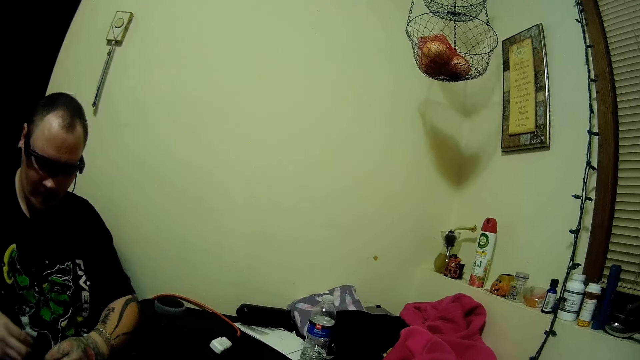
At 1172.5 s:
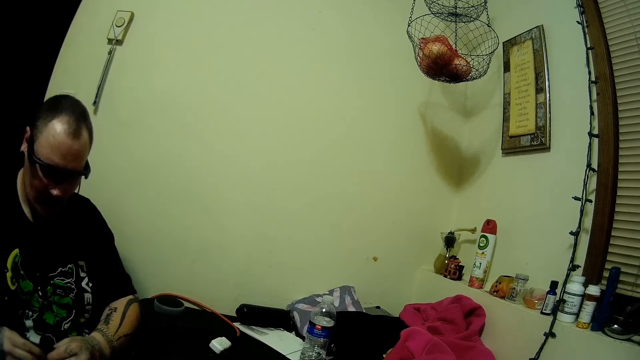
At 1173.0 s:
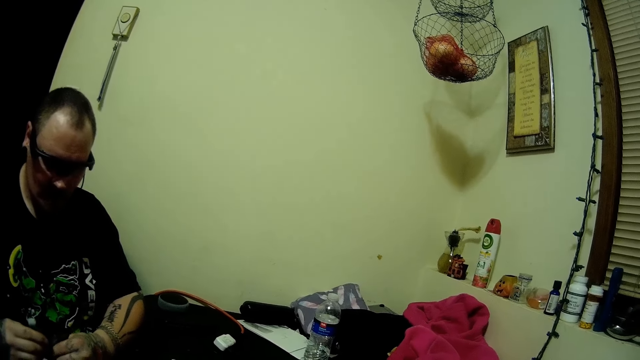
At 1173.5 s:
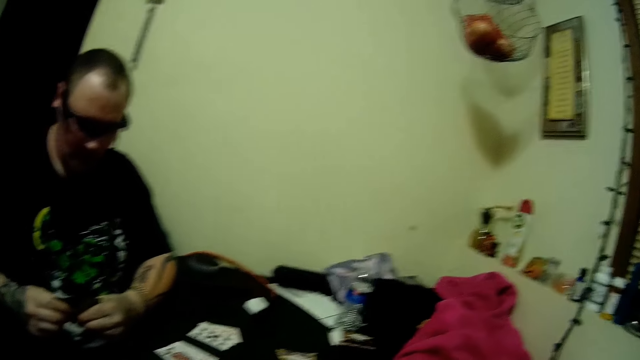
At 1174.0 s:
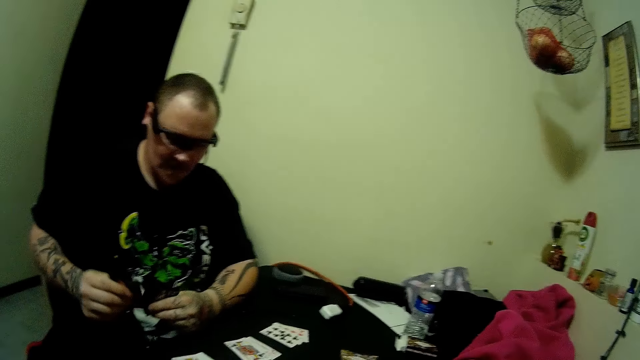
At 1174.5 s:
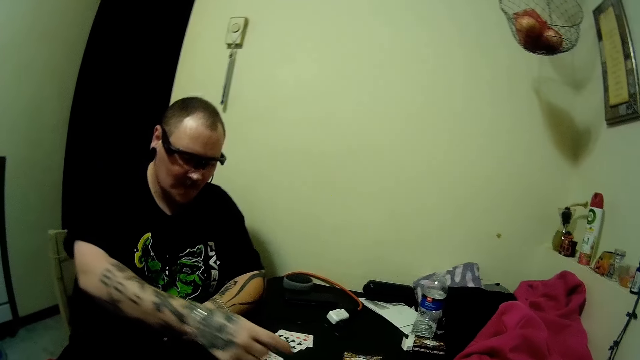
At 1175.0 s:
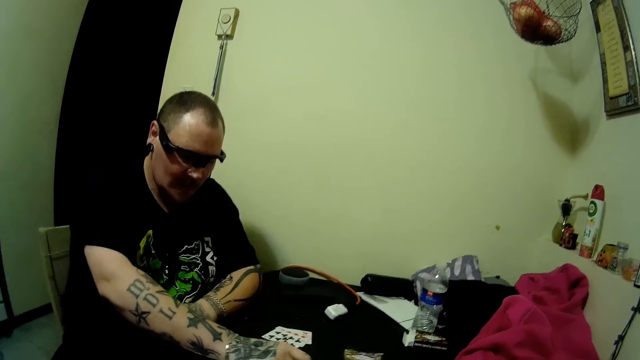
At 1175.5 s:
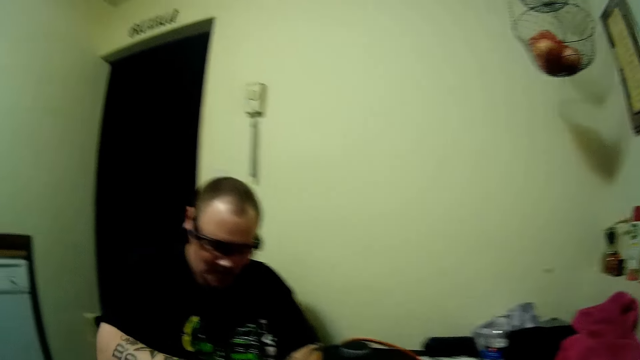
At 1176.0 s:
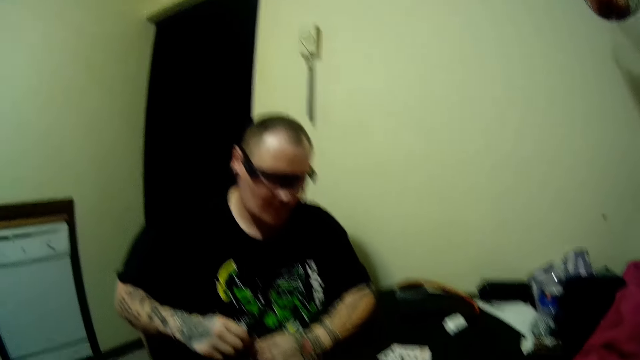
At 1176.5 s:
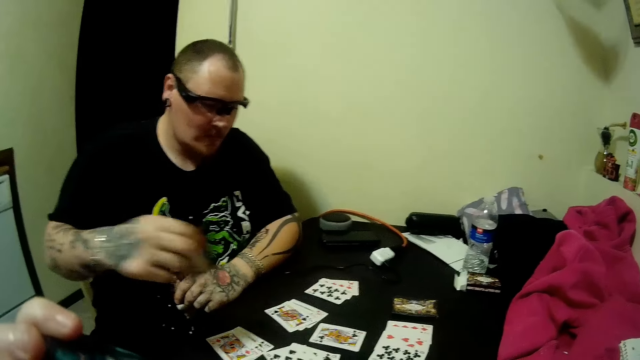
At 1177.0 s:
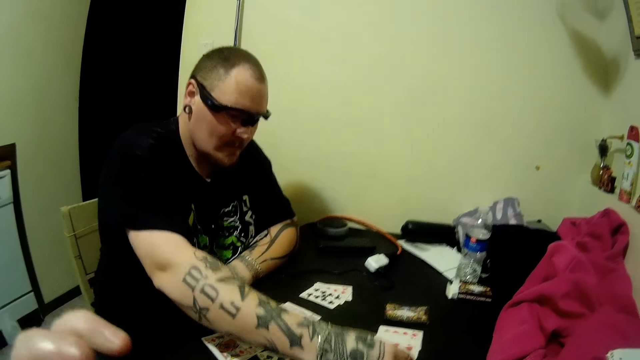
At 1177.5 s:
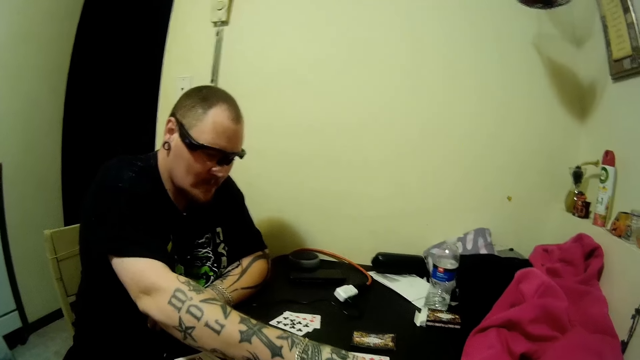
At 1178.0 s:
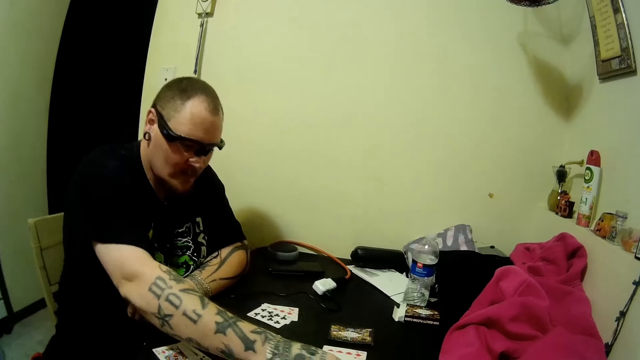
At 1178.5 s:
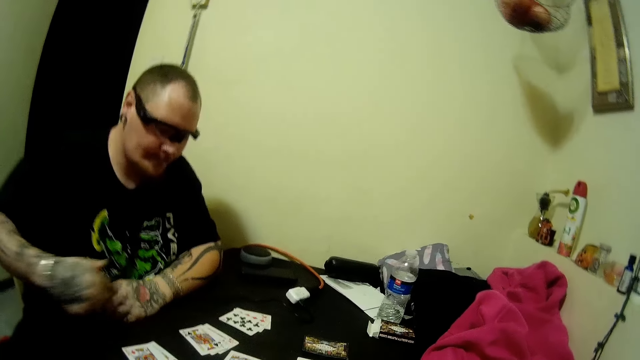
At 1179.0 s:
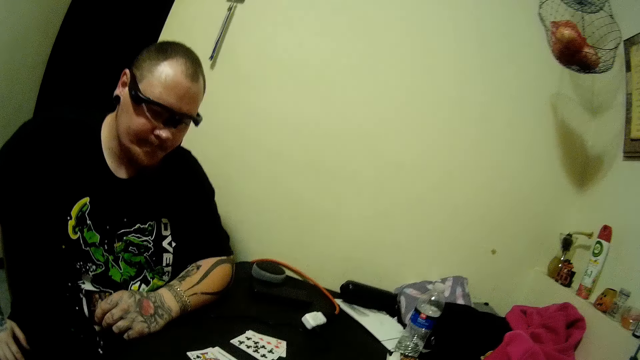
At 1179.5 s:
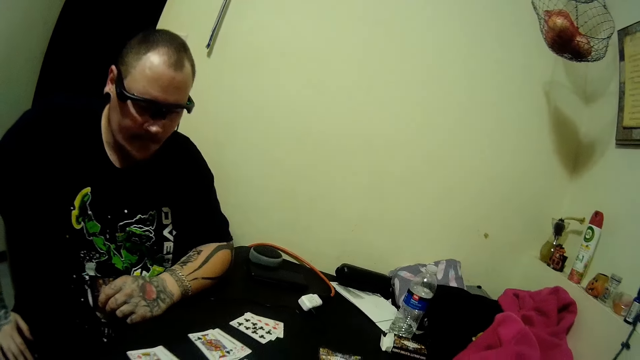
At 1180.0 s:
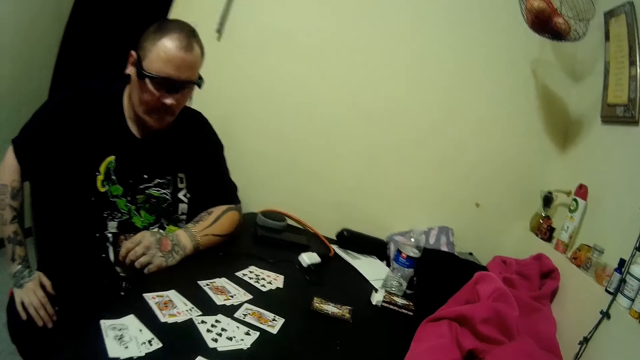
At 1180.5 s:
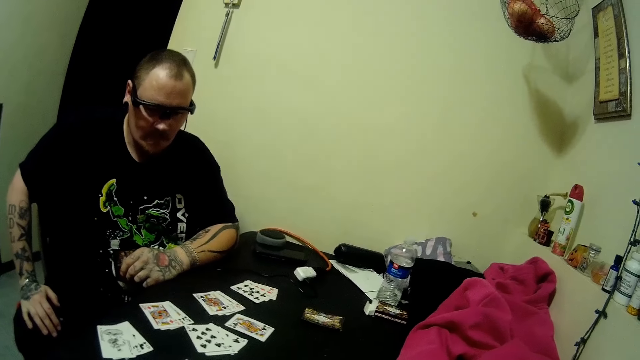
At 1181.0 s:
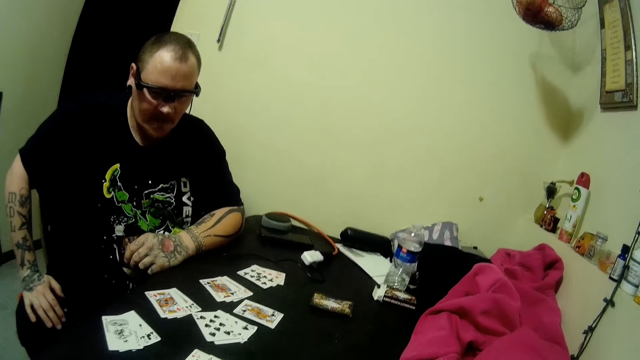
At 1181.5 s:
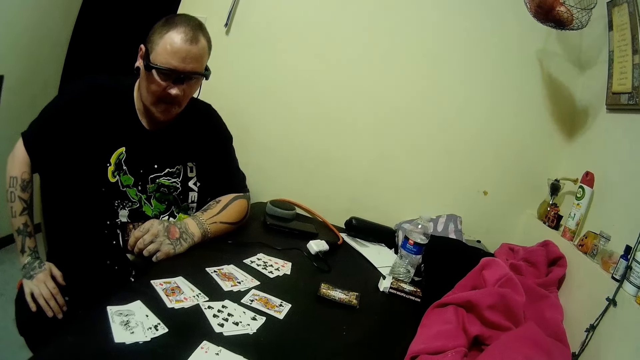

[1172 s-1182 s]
A man holds cards. The man drops a card on the table, looks around, holds the cards on the table, picks cards, and drops a card on the table. The camera wearer holds something and looks around. The man leans a hand on his thigh and looks around.

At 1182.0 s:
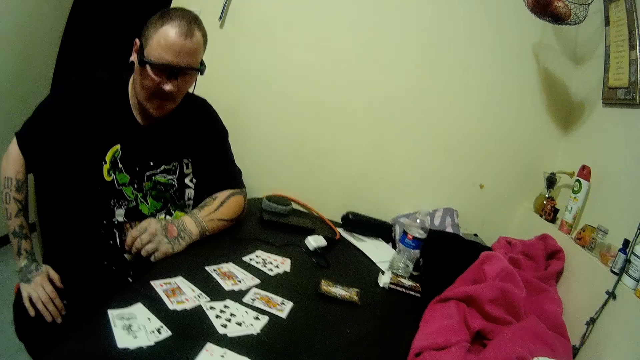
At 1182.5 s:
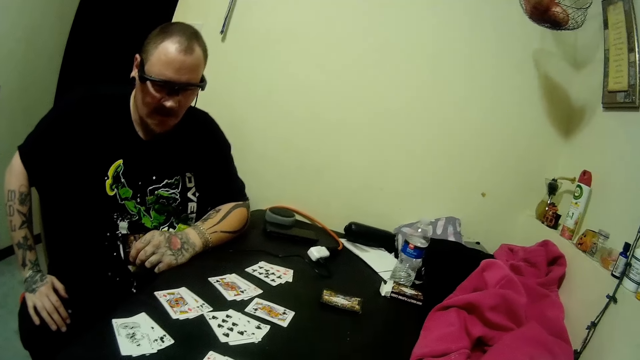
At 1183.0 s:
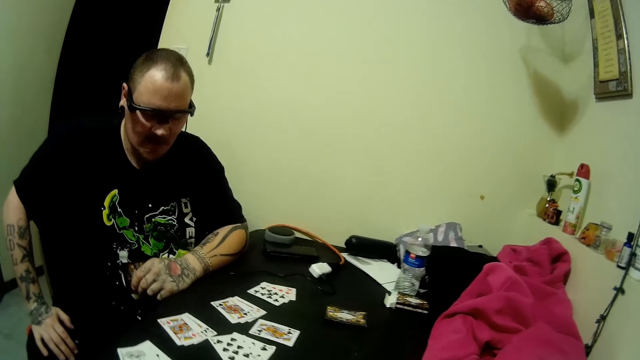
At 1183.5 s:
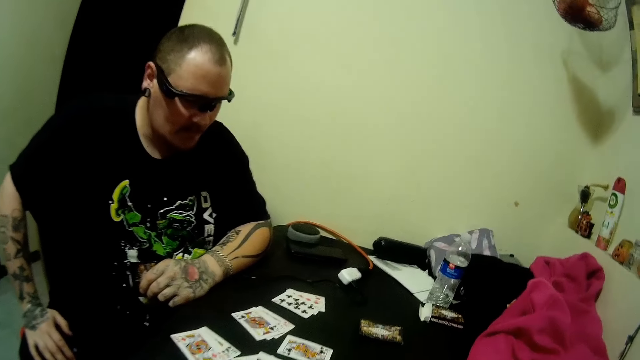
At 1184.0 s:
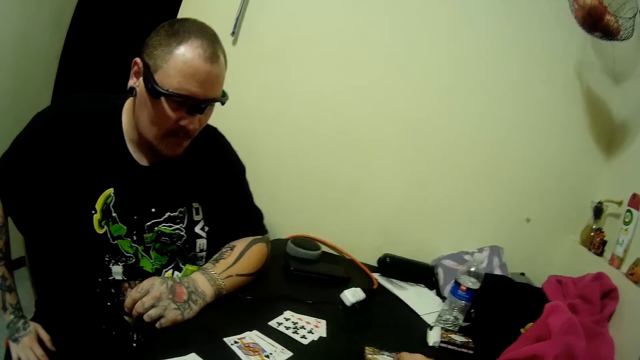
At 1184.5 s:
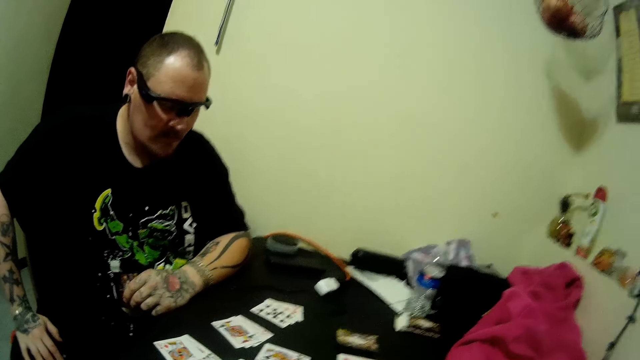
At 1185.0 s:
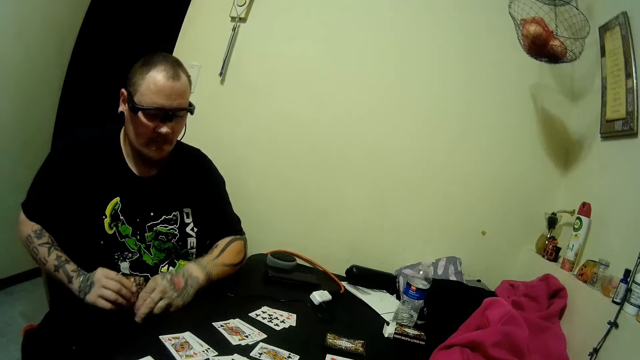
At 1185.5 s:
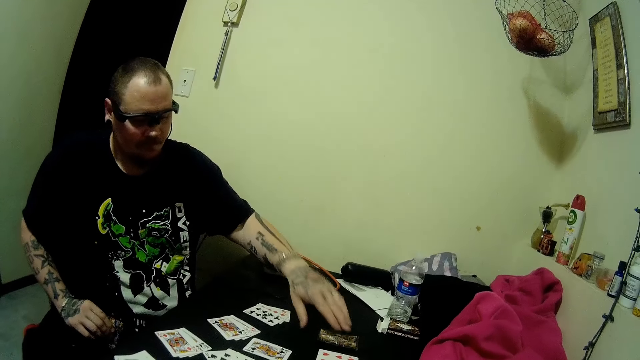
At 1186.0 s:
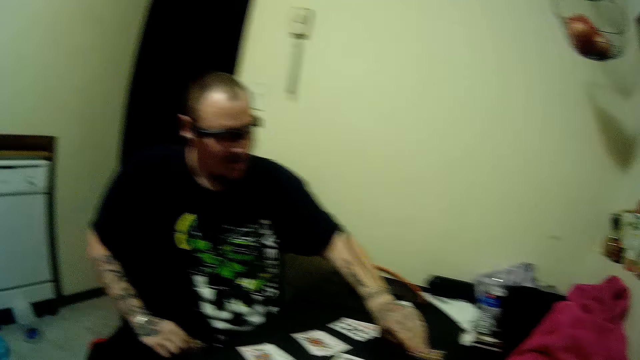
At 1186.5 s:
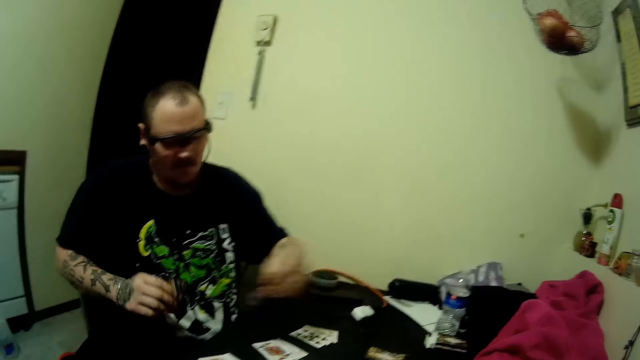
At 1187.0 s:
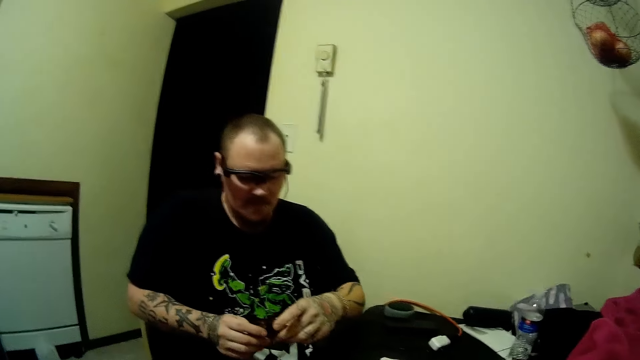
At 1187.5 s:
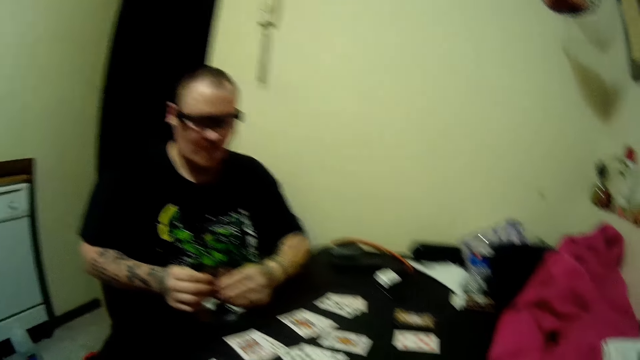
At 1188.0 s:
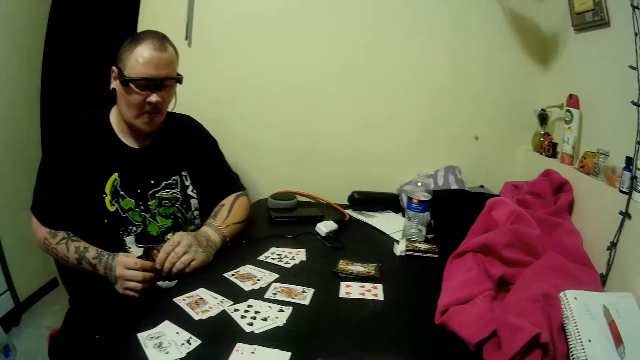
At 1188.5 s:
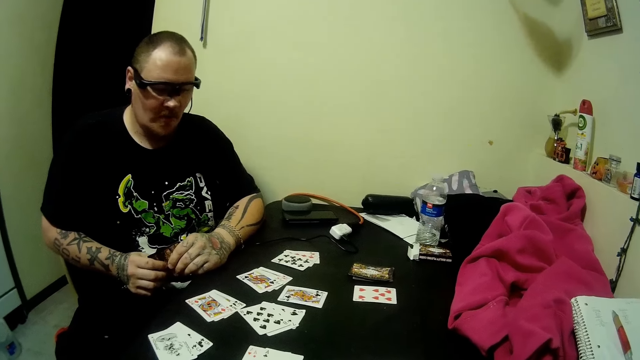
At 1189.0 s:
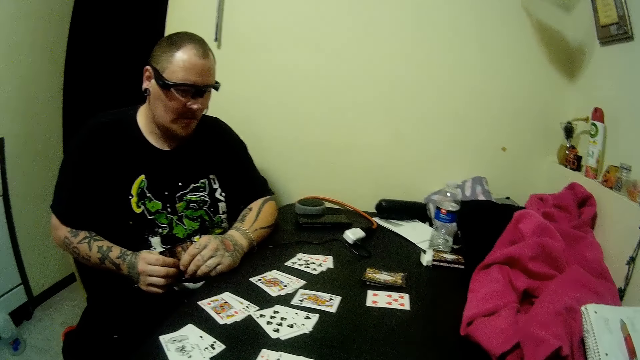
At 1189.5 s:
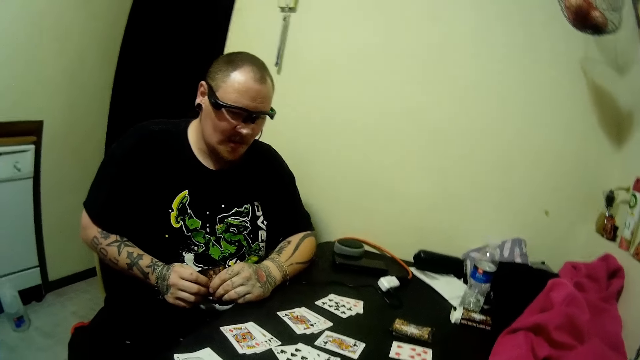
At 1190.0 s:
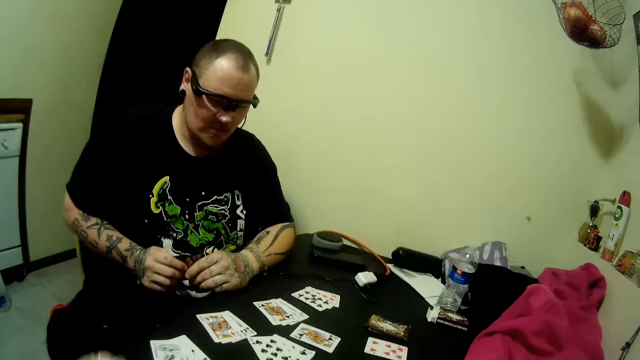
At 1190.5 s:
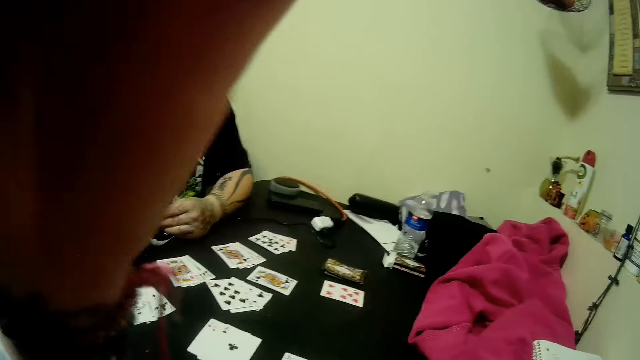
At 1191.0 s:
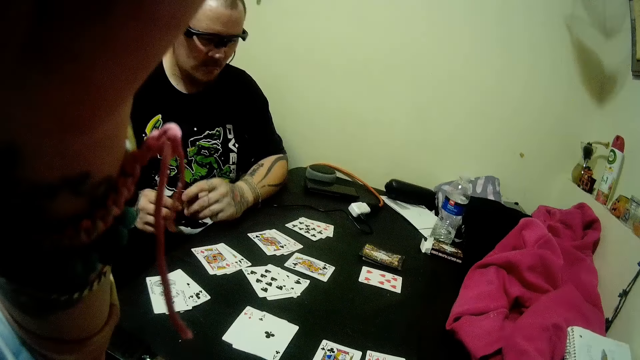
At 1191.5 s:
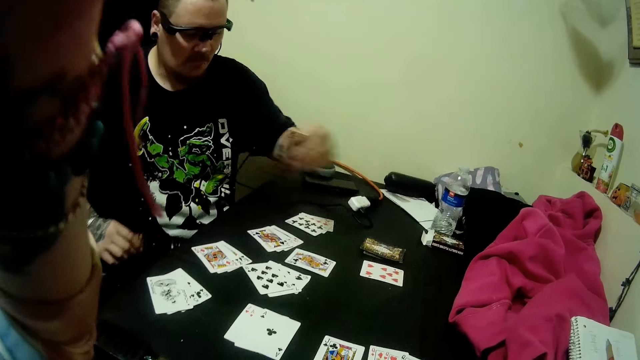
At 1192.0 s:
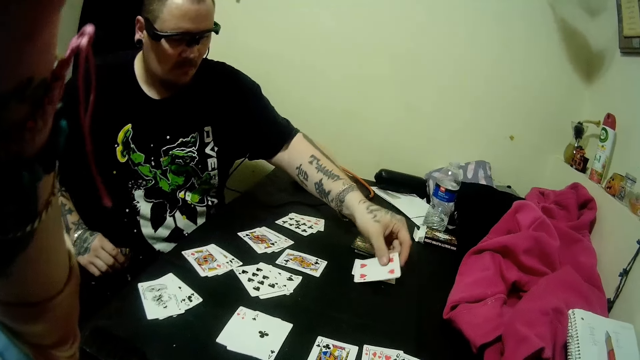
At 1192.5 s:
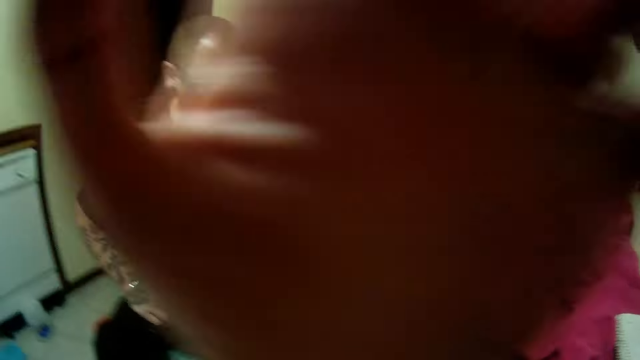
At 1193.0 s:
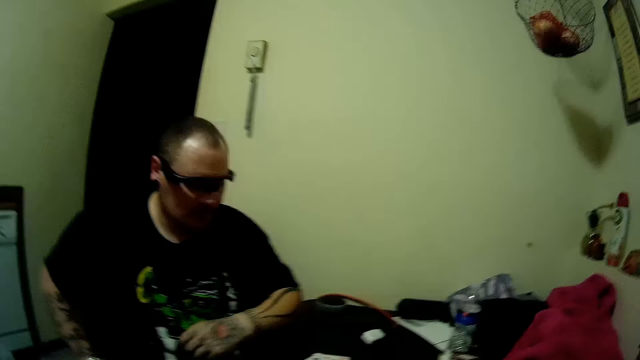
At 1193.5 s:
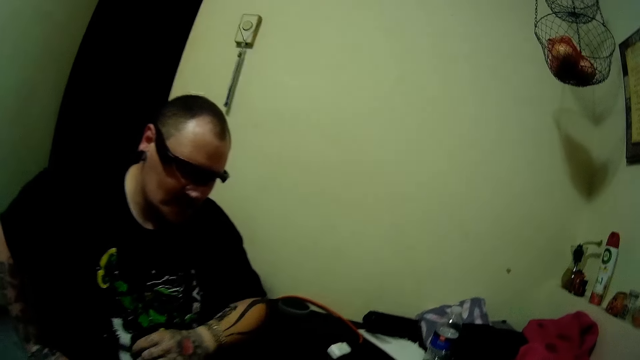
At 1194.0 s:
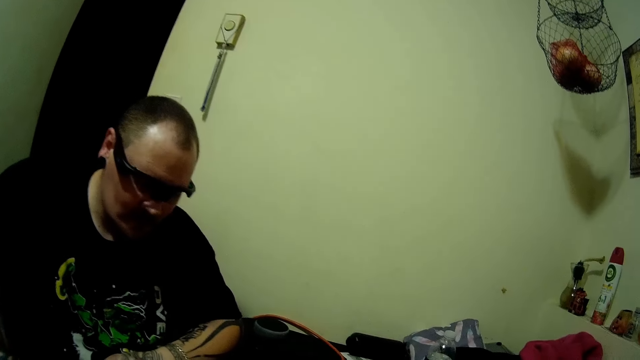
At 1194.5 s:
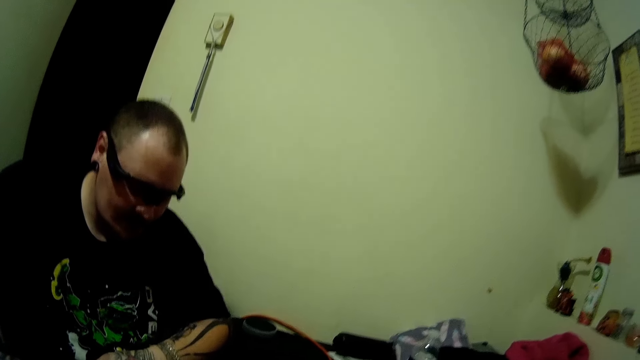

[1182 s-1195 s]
The camera wearer drops a card on the table. She looks around. A man picks cards with the other hand. The man picks a card from the deck of cards on the table, holds his cards, and looks around. The camera wearer touches a camera on her head. She fixes the camera on the head. The man drops a card on the table. The camera wearer looks around. The man looks around.
